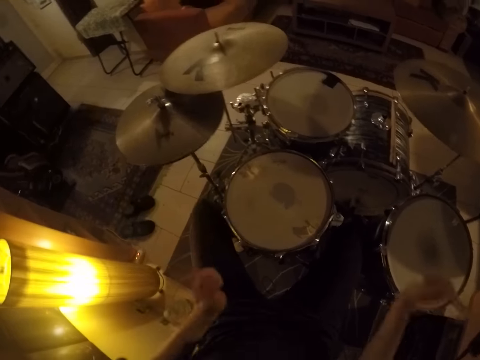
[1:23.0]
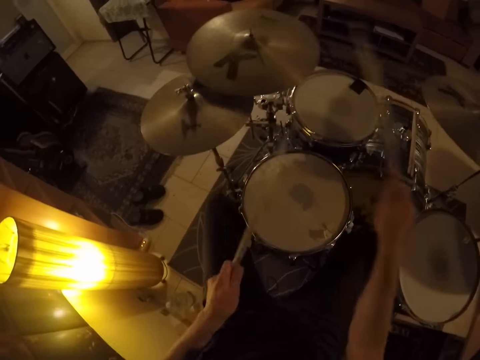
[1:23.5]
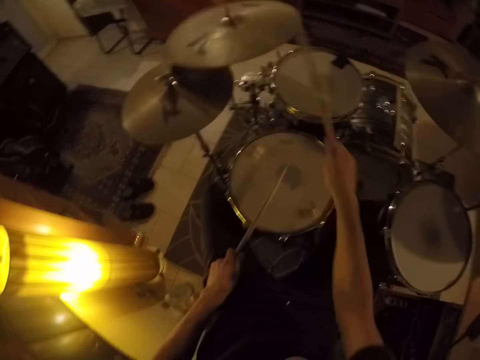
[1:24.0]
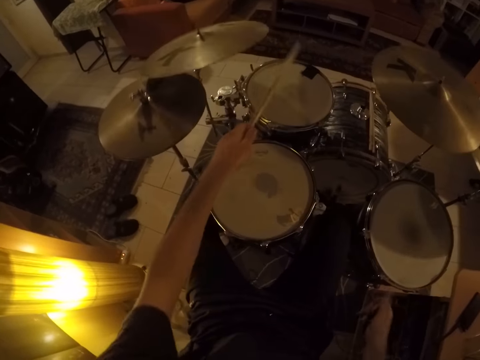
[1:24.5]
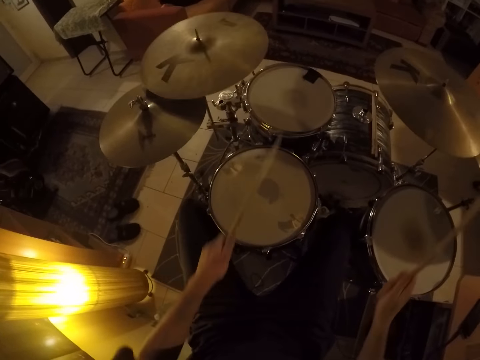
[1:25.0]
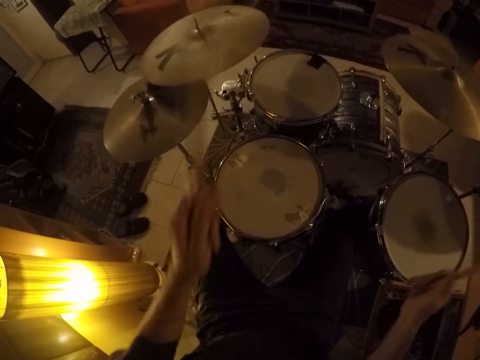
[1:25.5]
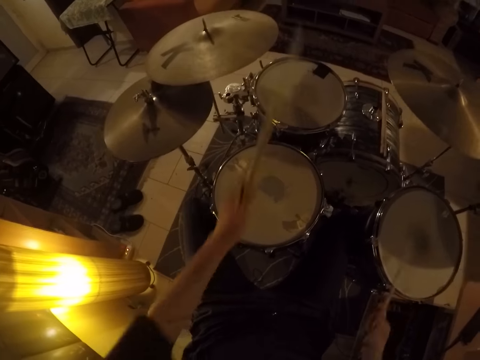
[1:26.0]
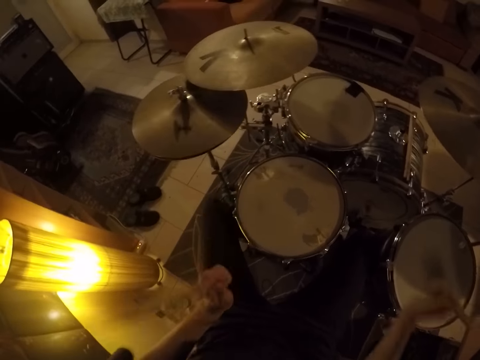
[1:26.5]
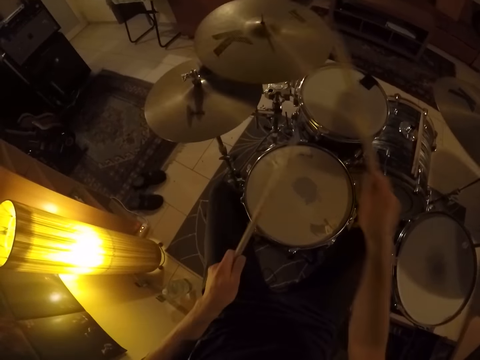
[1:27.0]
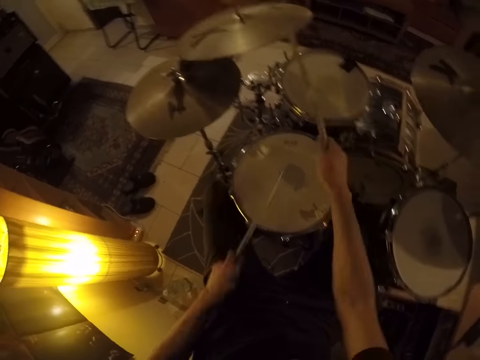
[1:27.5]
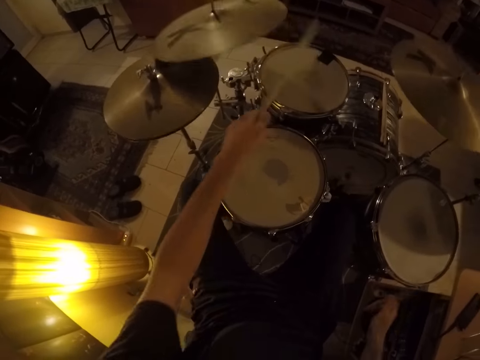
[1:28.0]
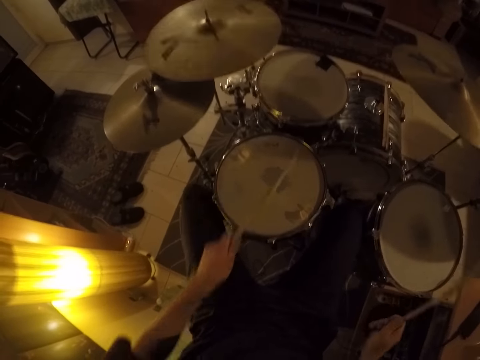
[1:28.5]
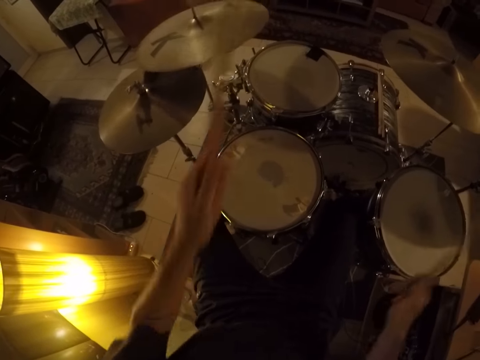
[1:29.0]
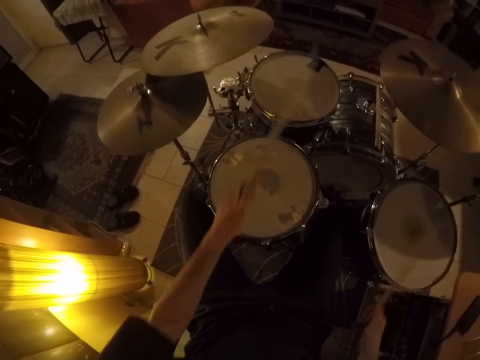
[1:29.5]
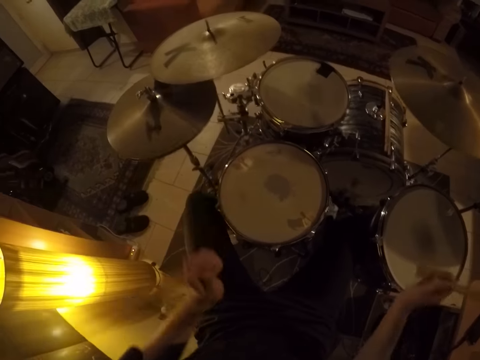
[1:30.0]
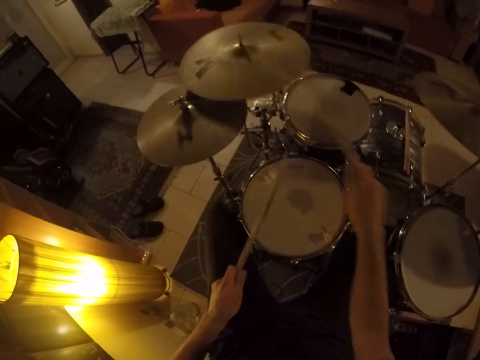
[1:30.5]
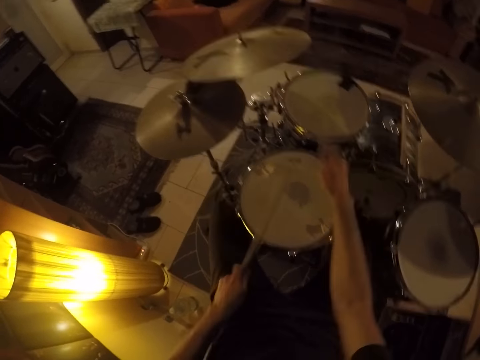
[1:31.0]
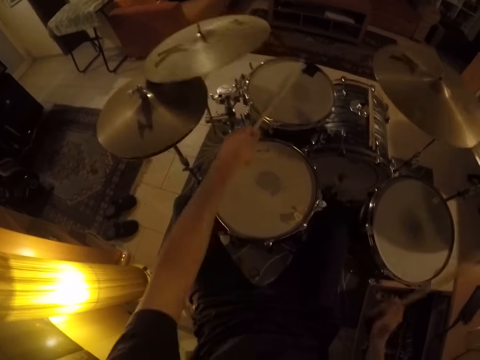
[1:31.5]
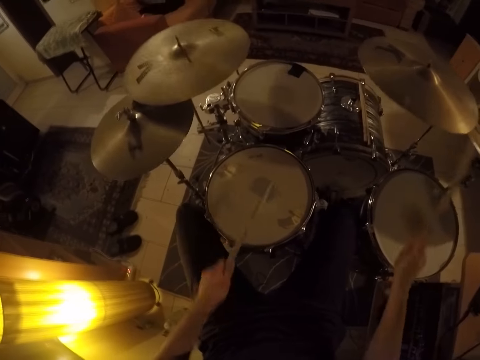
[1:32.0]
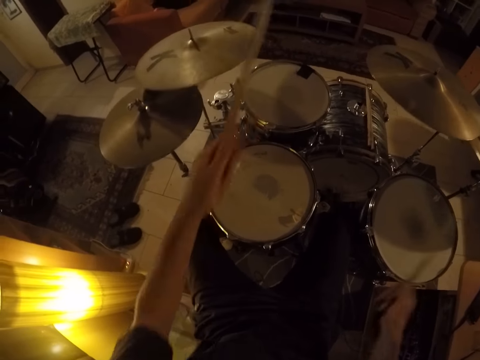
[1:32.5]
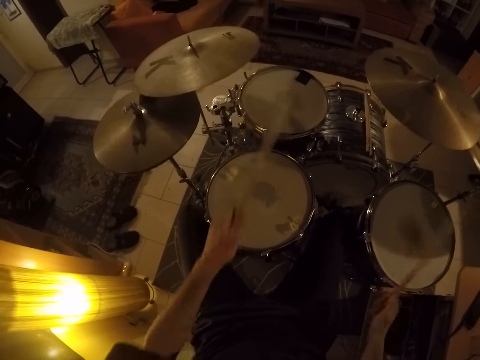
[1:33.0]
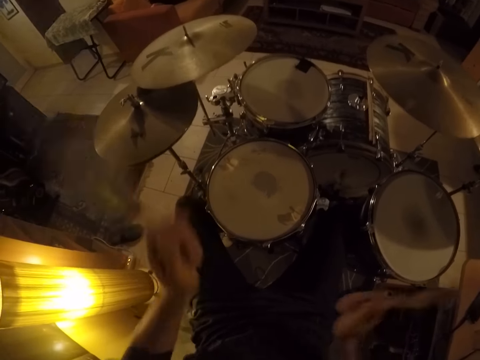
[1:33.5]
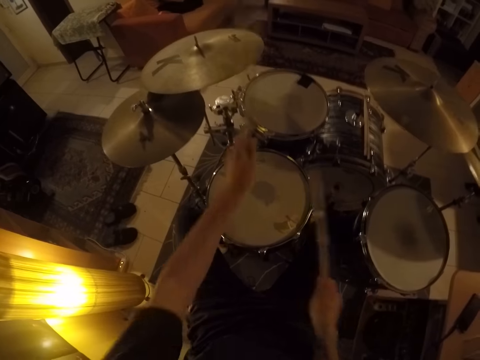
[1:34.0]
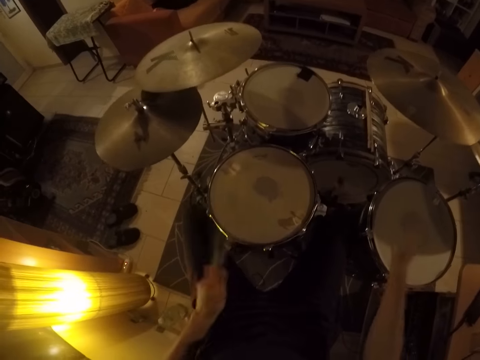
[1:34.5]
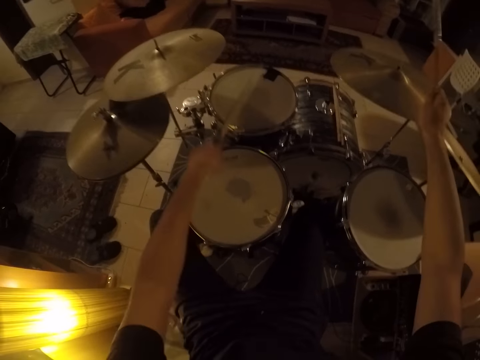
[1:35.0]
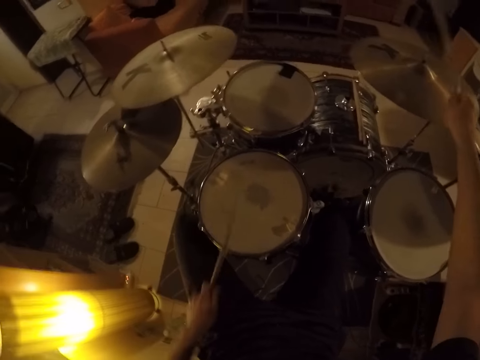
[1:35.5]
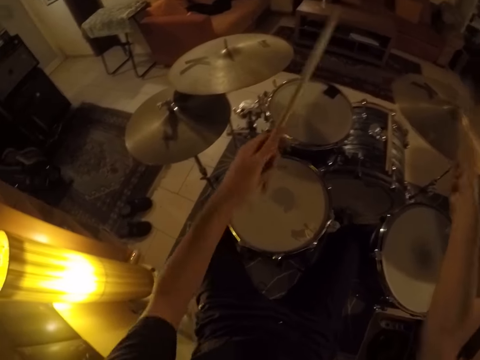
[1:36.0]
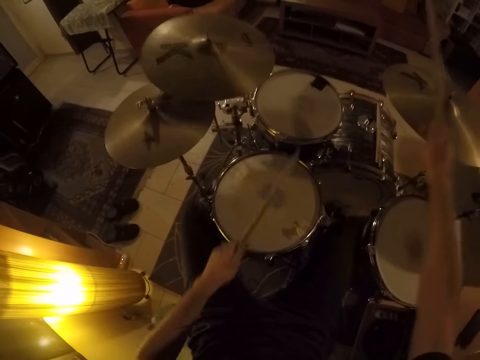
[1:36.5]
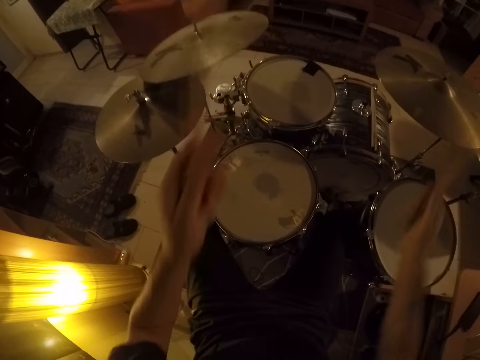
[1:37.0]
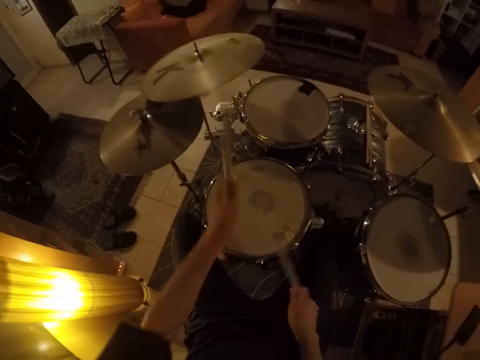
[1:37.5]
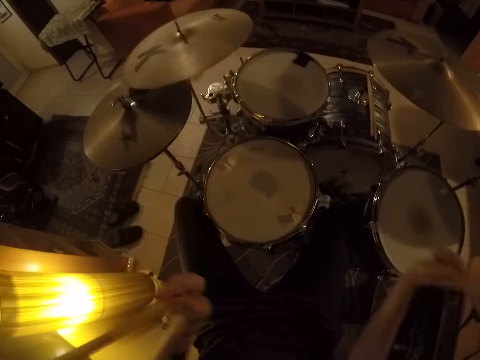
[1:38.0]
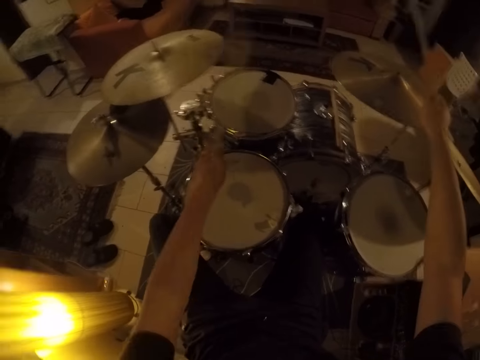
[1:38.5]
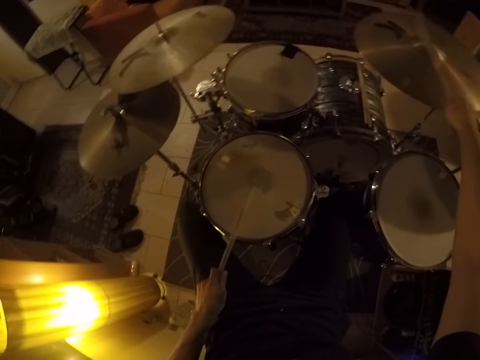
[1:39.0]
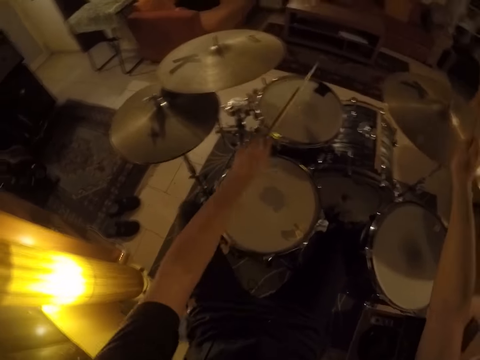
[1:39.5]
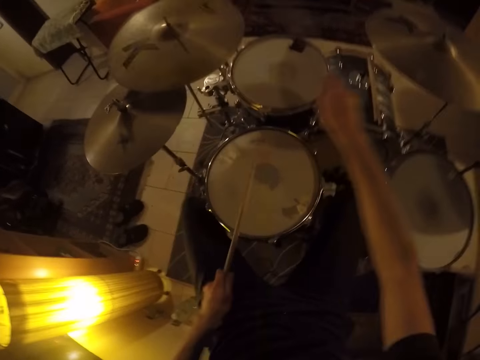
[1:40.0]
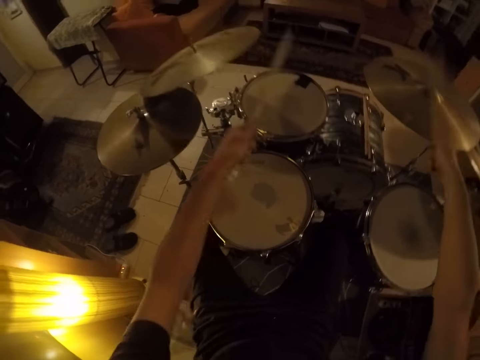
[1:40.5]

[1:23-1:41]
The camera wearer plays the crash cymbal with the drumsticks repeatedly.

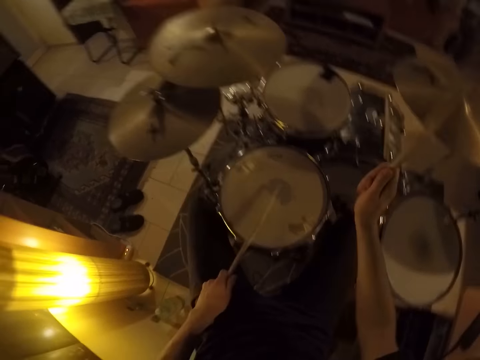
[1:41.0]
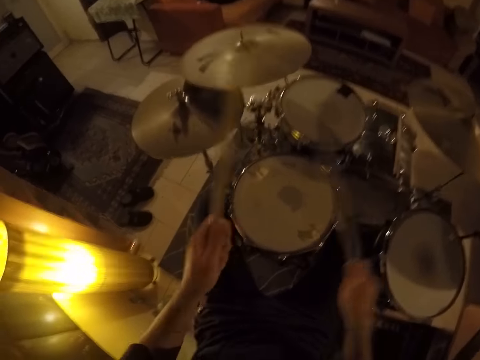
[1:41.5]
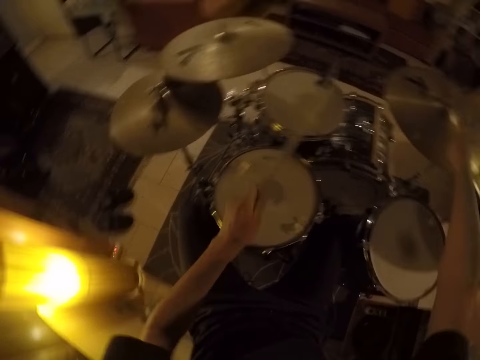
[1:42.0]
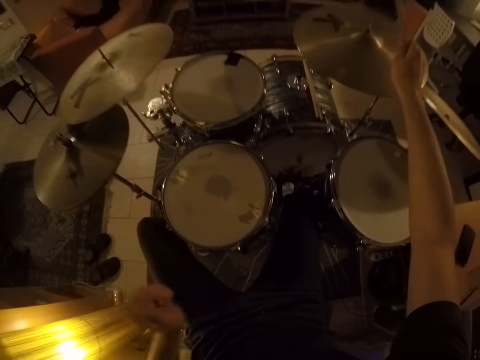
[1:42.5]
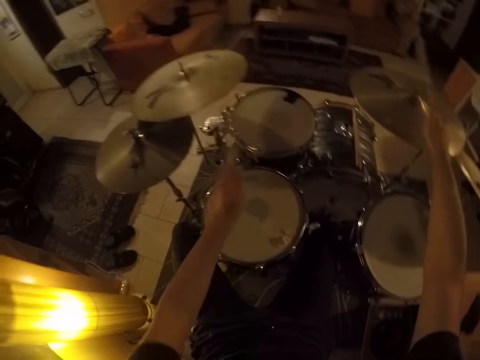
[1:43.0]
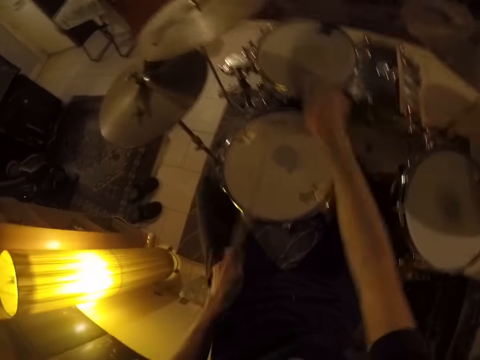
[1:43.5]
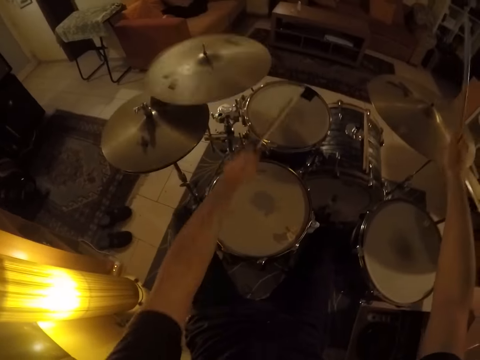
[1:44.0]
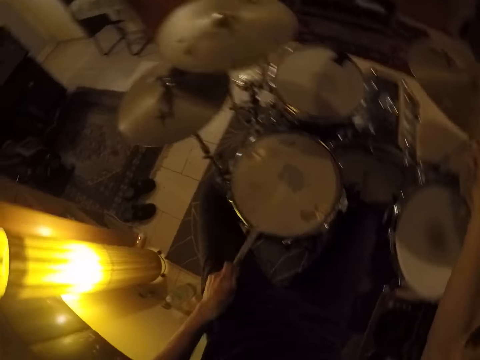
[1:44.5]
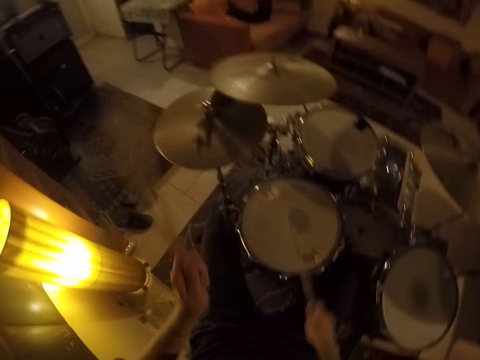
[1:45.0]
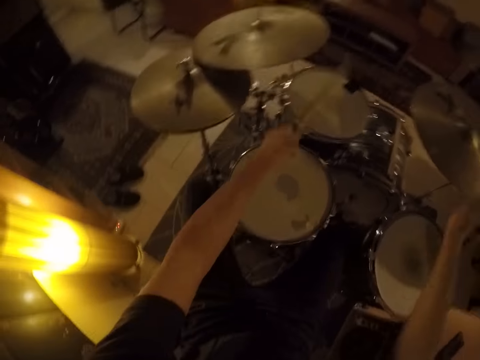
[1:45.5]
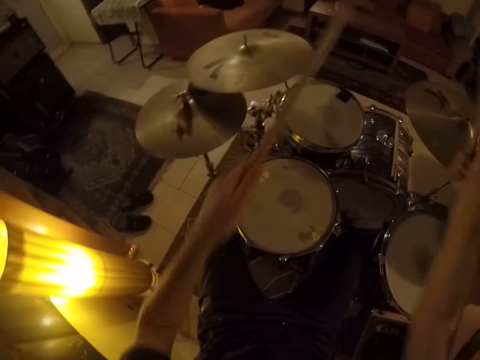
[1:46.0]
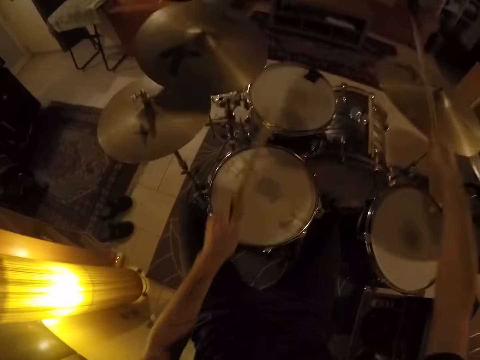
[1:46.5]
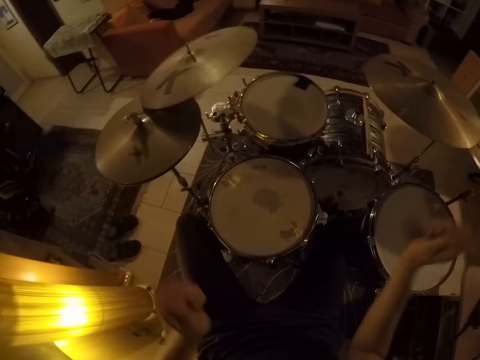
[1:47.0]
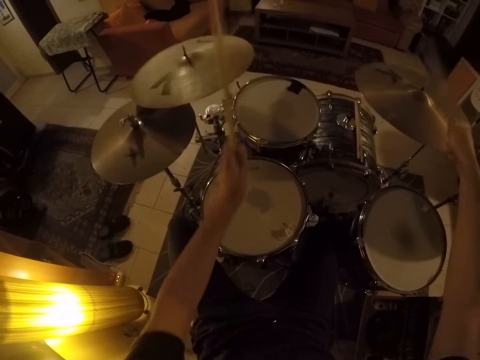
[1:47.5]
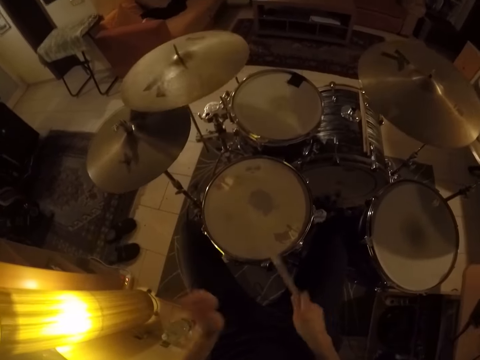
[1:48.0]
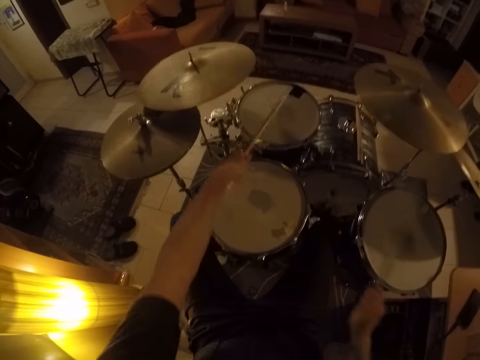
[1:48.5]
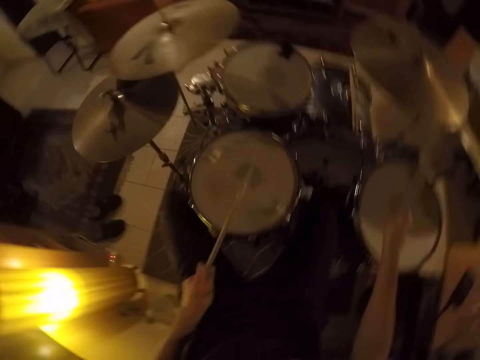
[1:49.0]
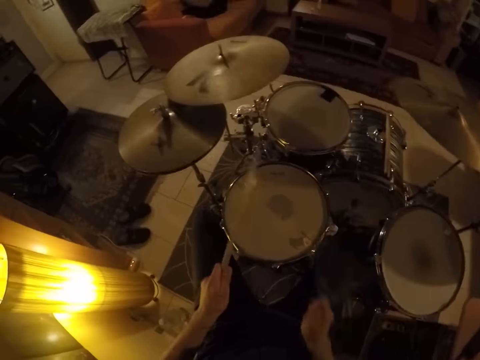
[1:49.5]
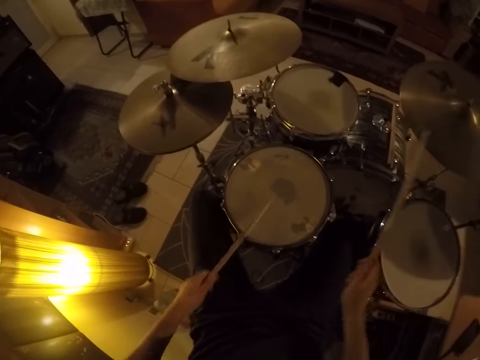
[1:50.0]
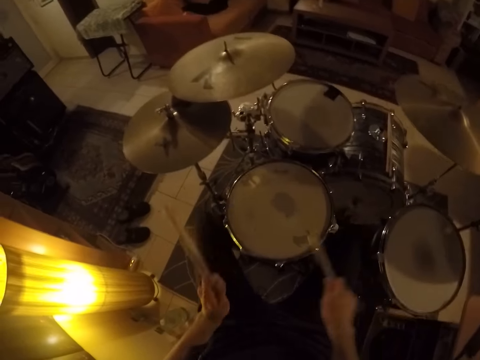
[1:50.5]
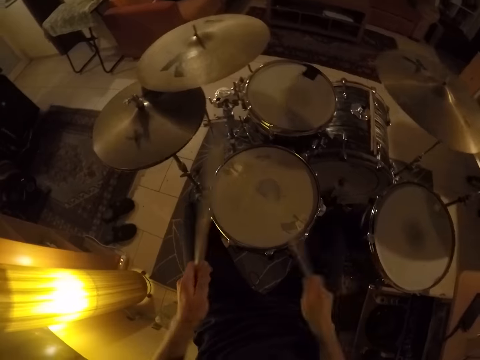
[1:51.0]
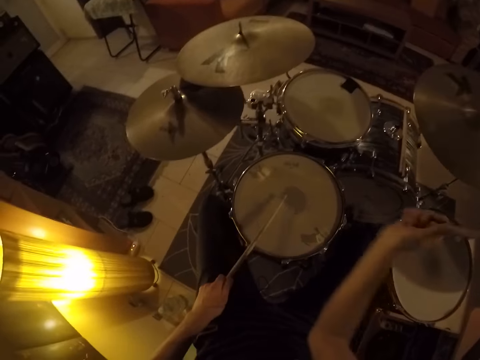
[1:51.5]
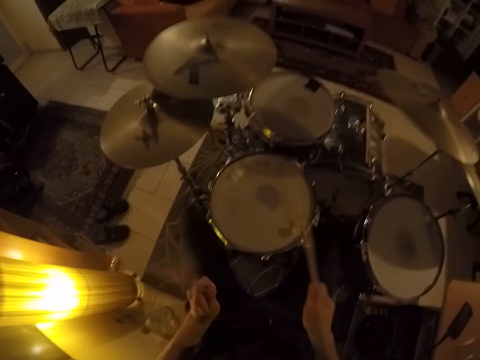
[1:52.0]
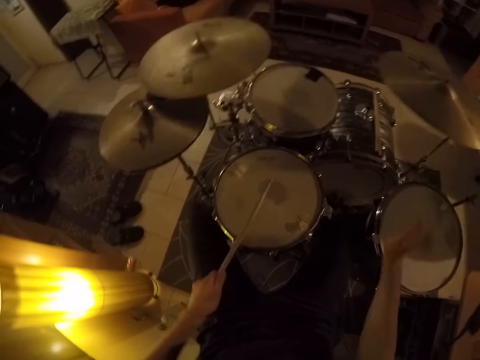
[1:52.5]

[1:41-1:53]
The camera wearer plays the crash cymbal with the drumsticks repeatedly.
